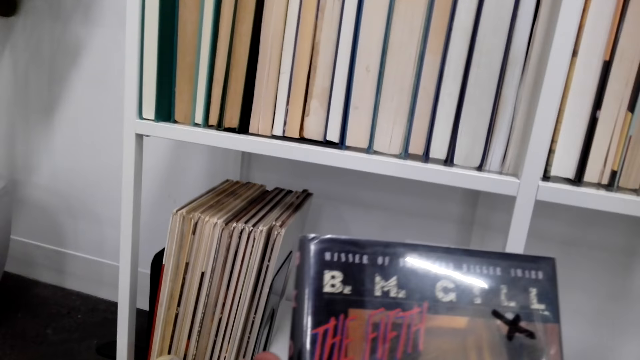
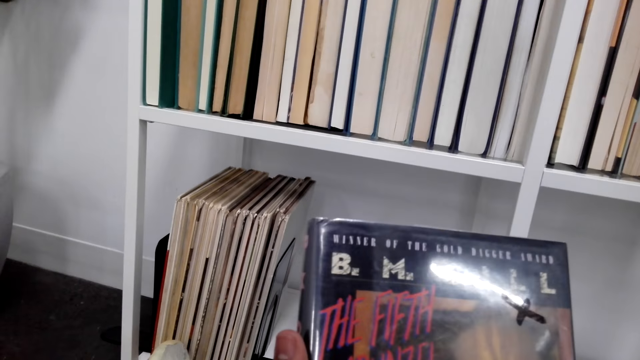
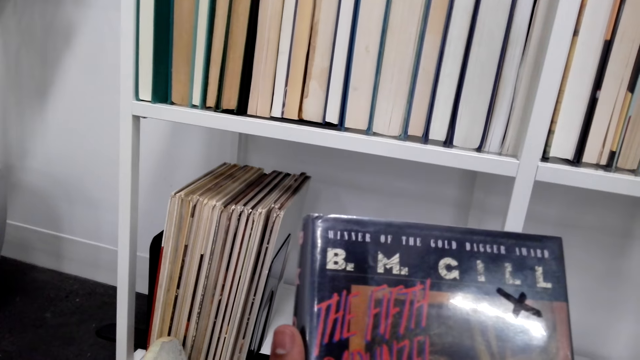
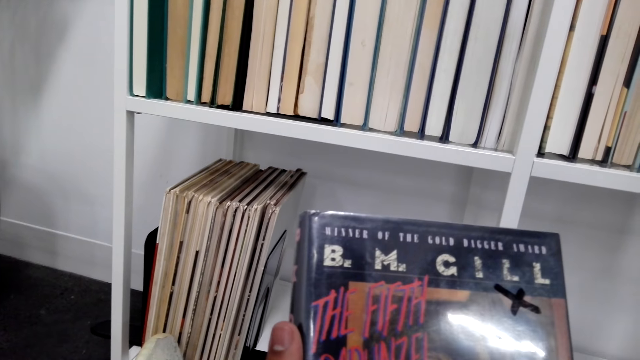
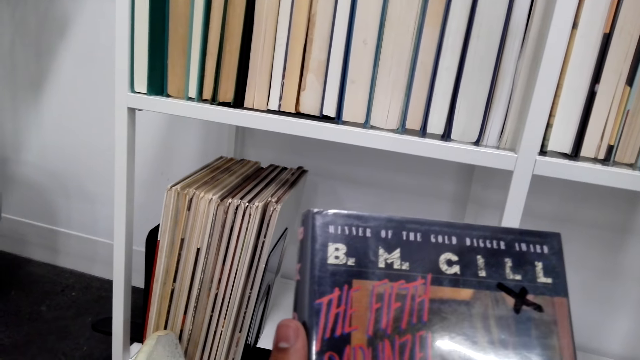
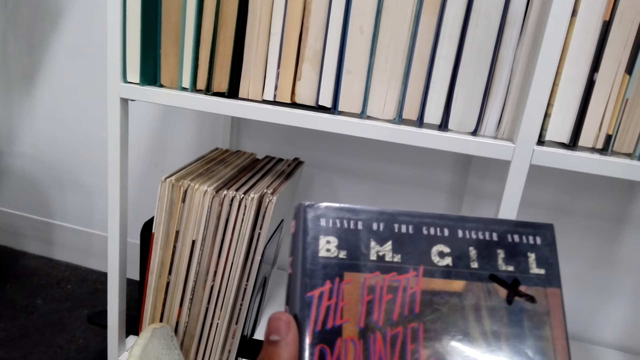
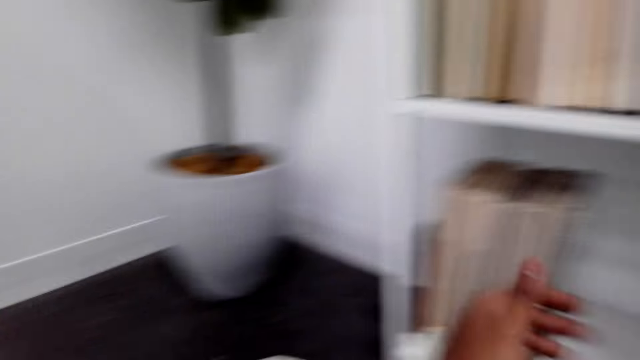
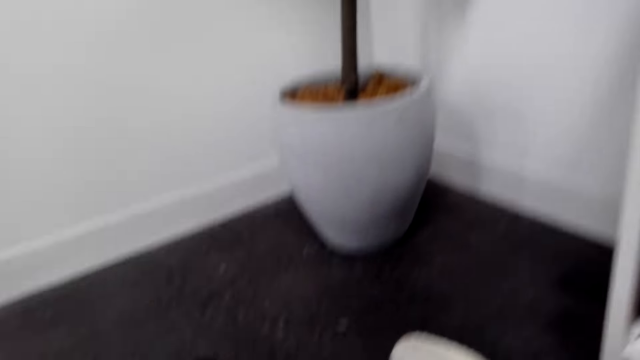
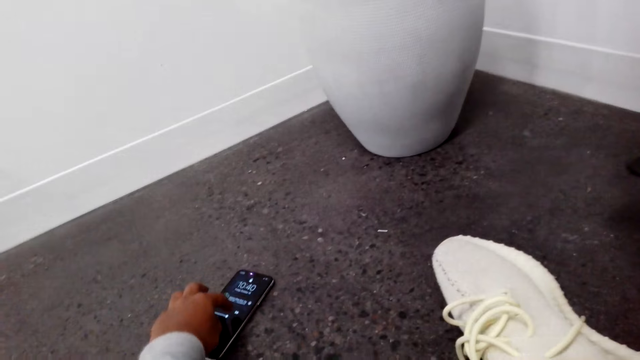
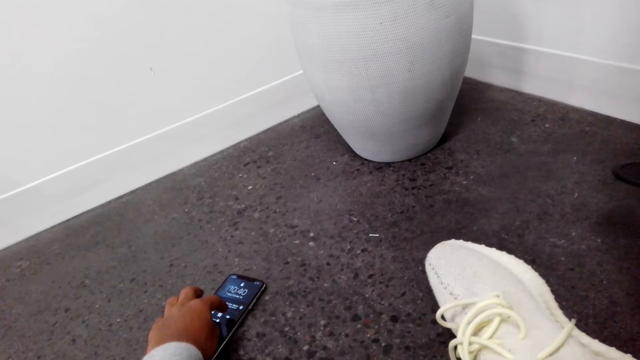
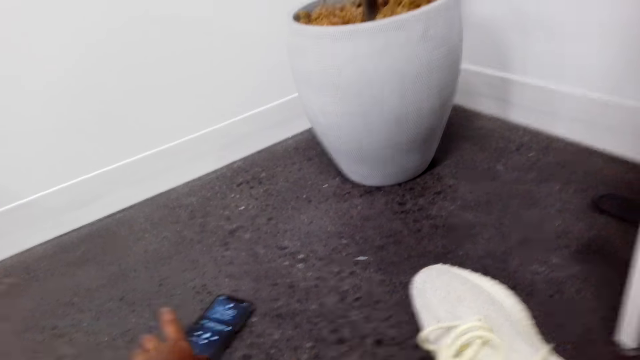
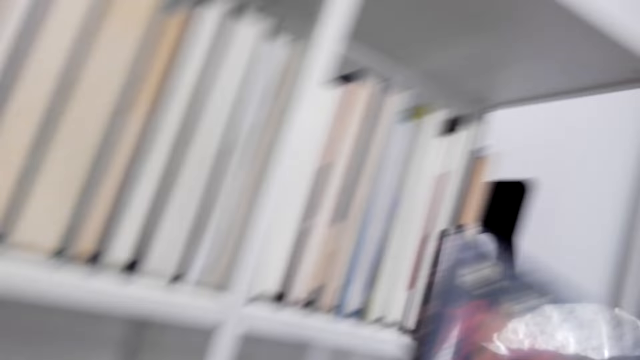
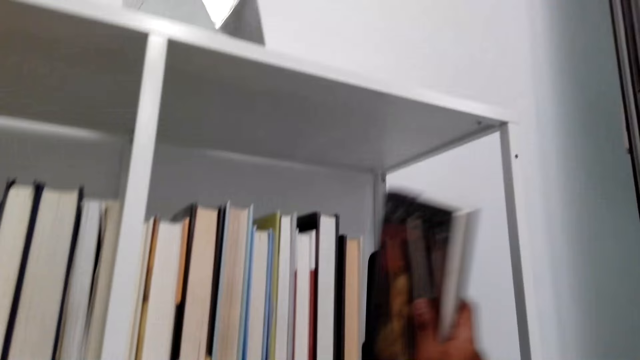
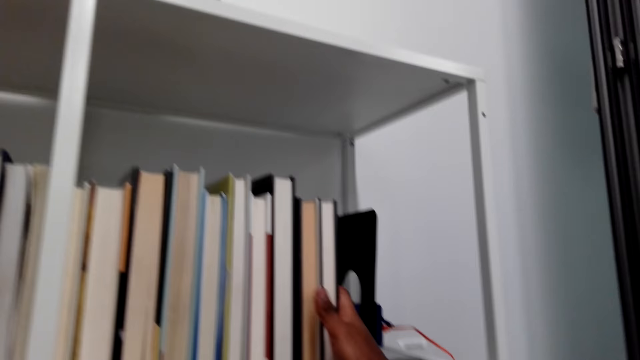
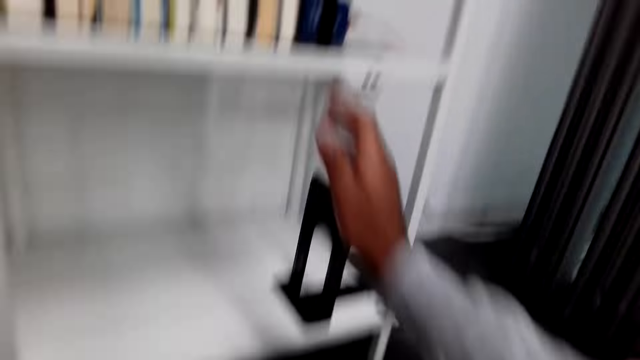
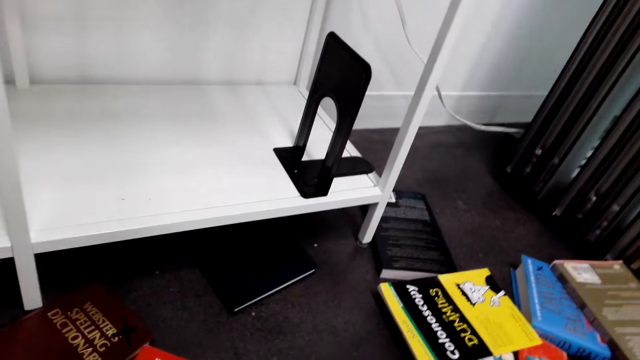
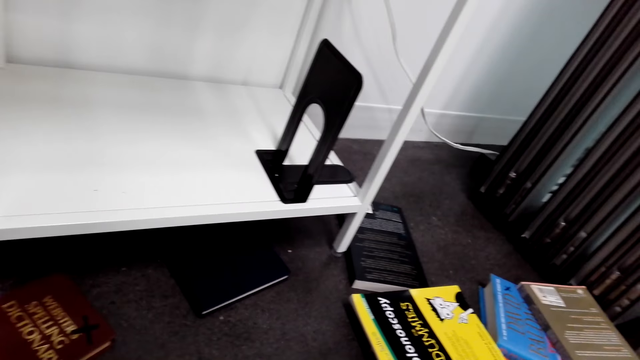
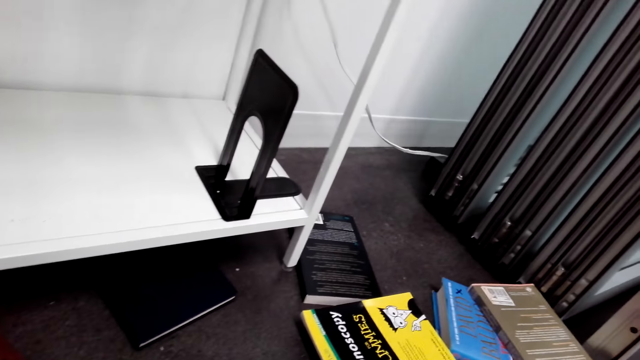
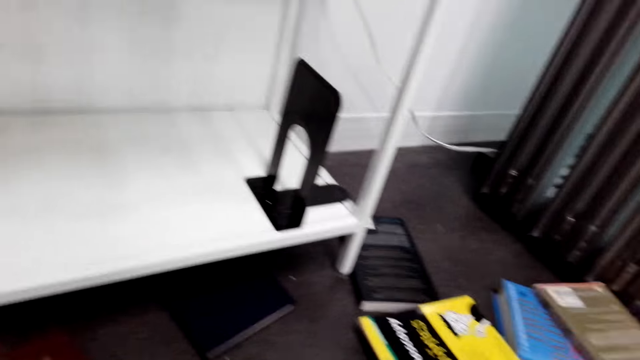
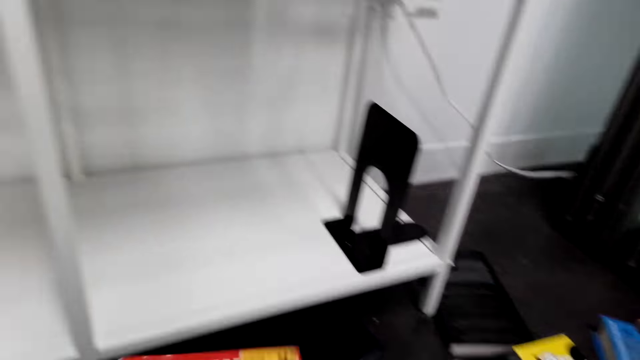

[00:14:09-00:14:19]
The camera wearer reads the novels' cover page. They look around. They scroll a phone on the floor. They turn. They arrange novels in the shelf. They look around.

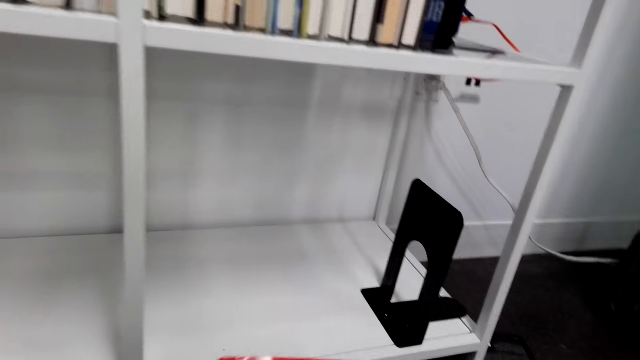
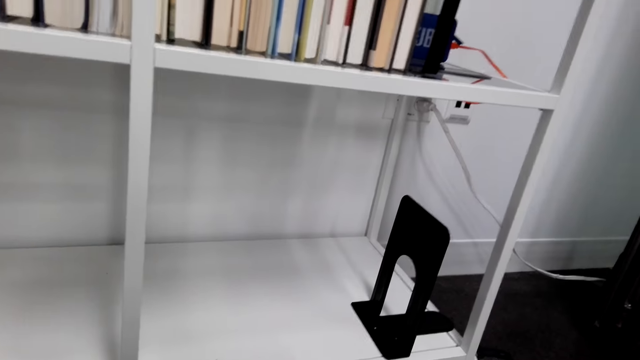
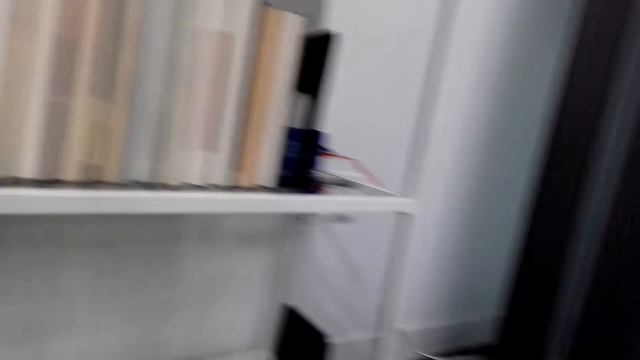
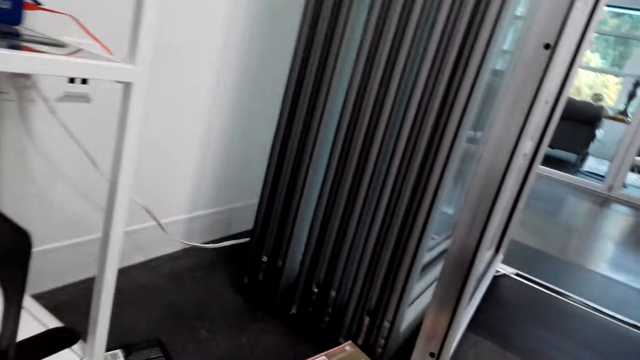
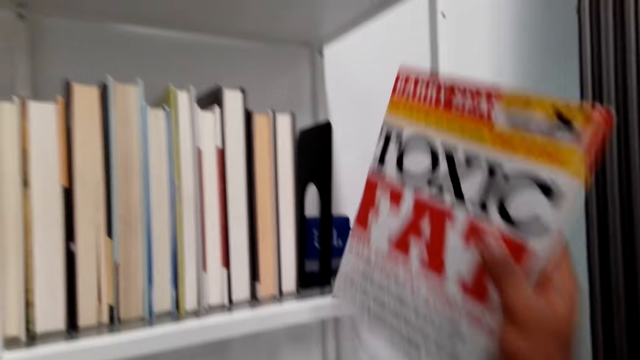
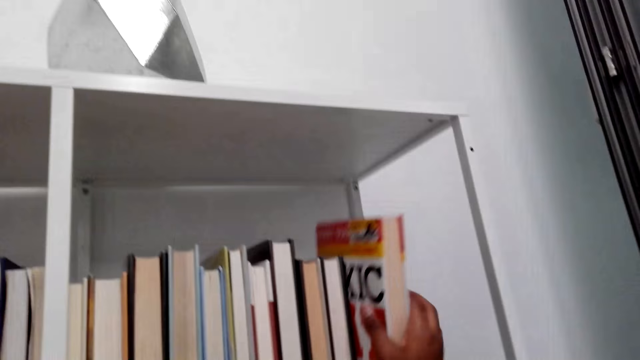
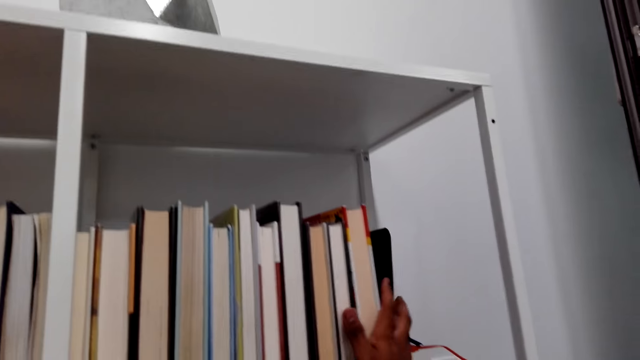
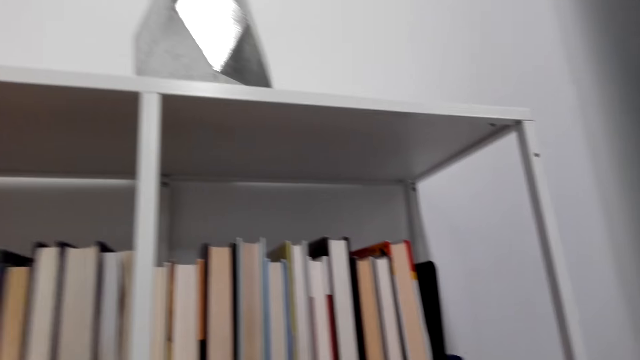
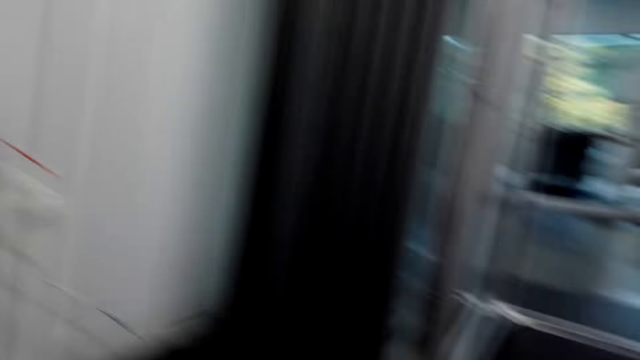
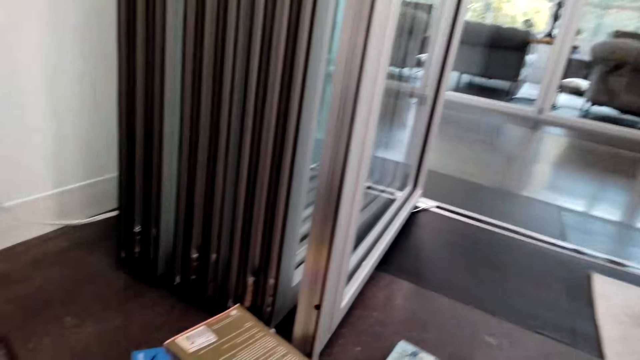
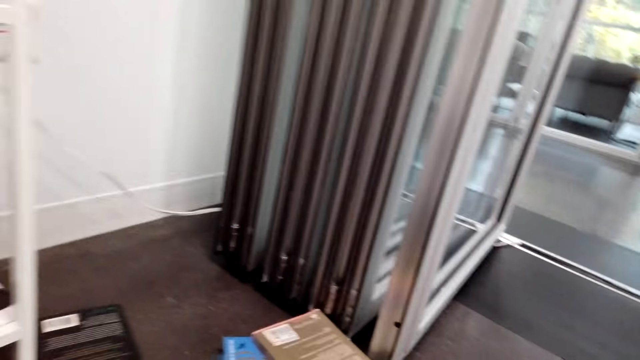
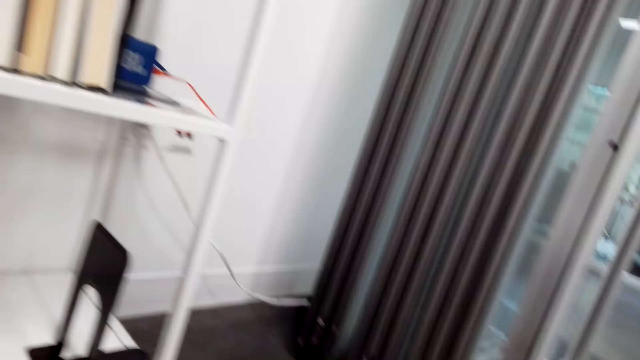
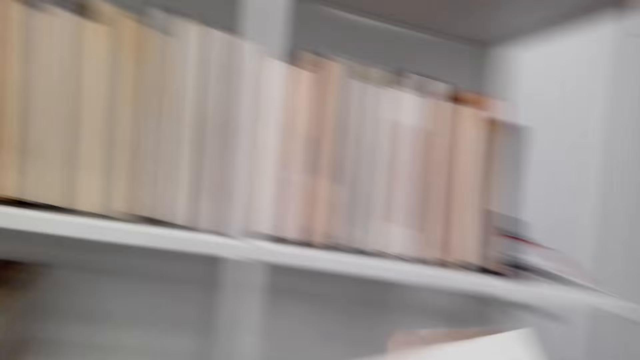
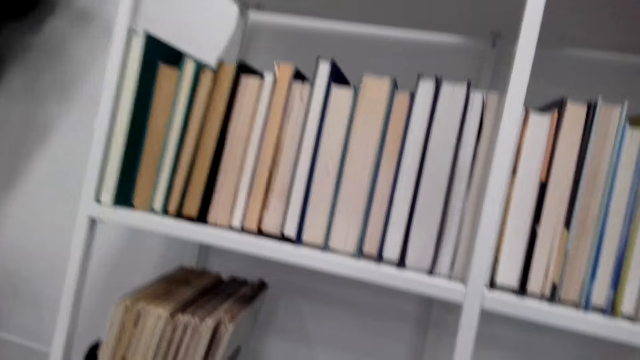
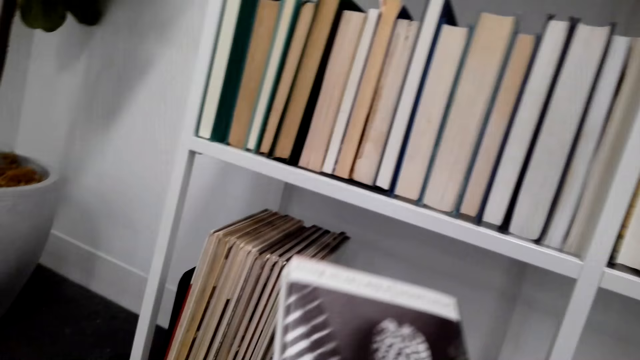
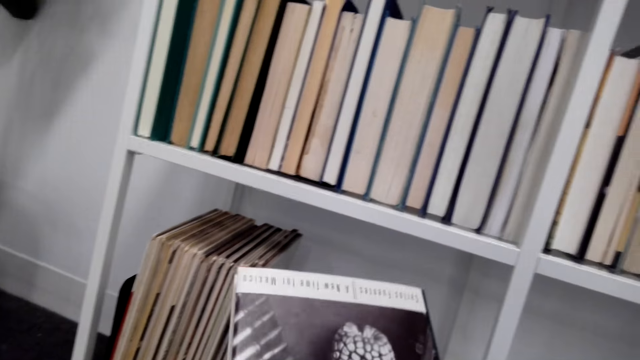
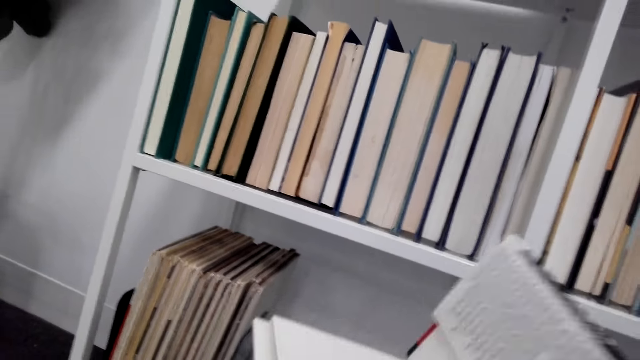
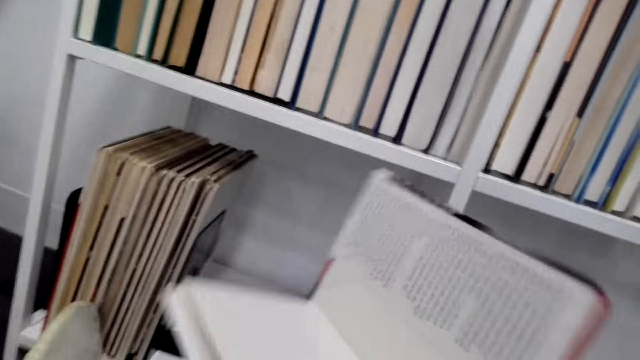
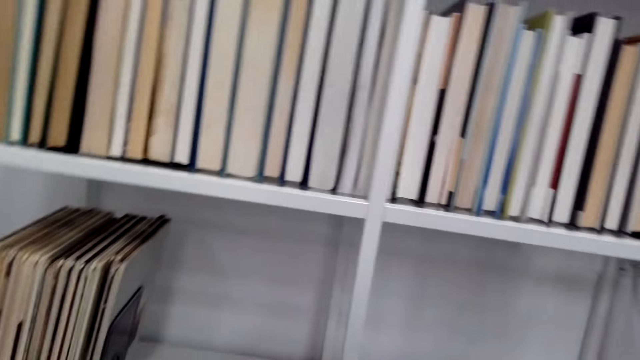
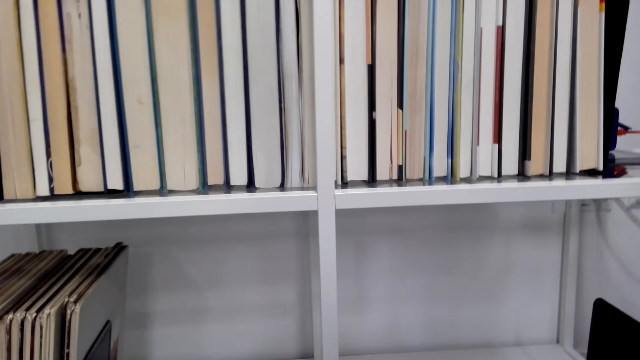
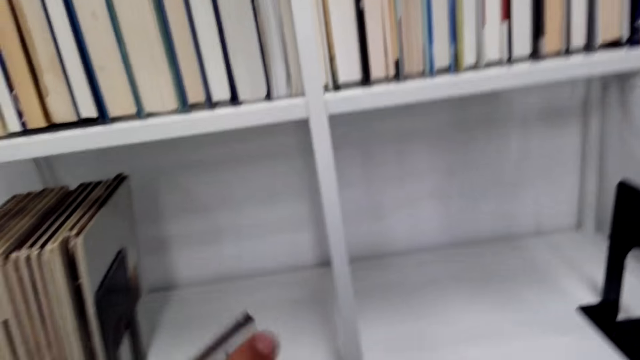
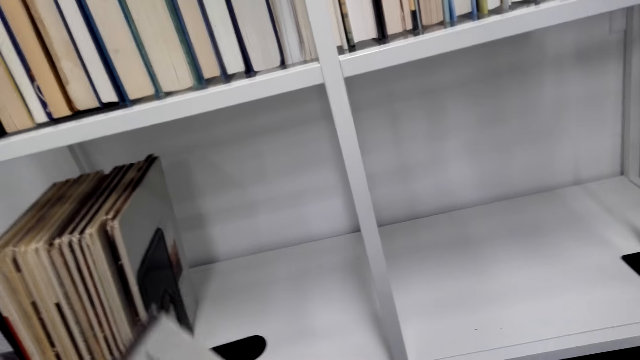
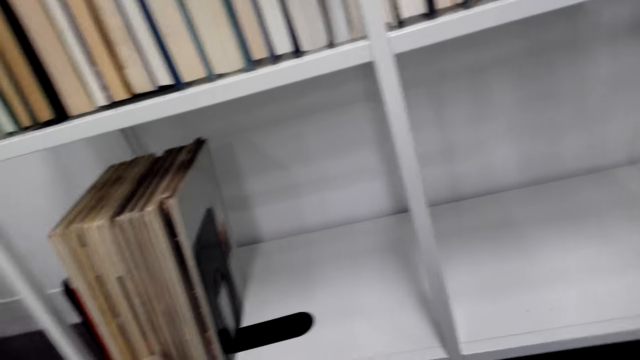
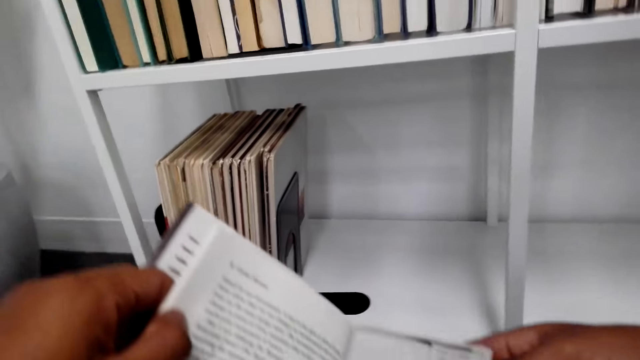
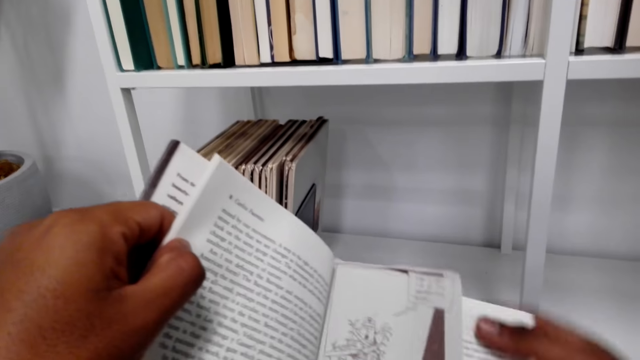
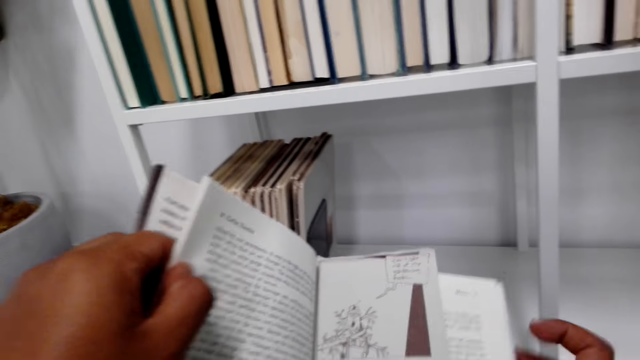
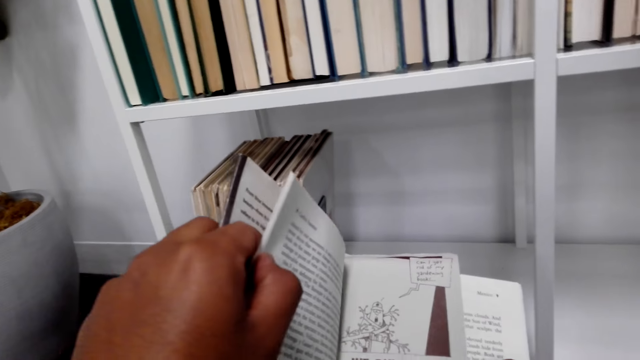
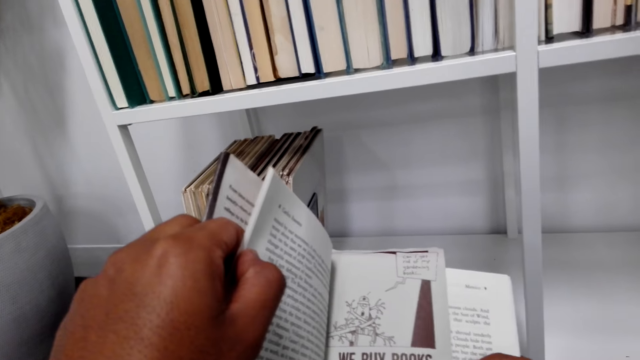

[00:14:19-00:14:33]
The camera wearer takes more novels on the floor. They arrange the novels in the shelf. They look around. They hold a novel. They open the novel. They close the novel. They look around. They open the novel. They read the novel.
